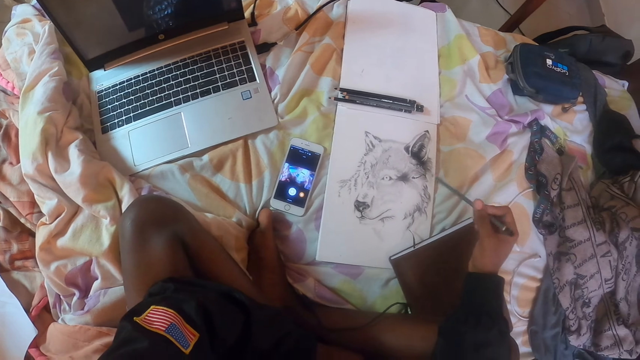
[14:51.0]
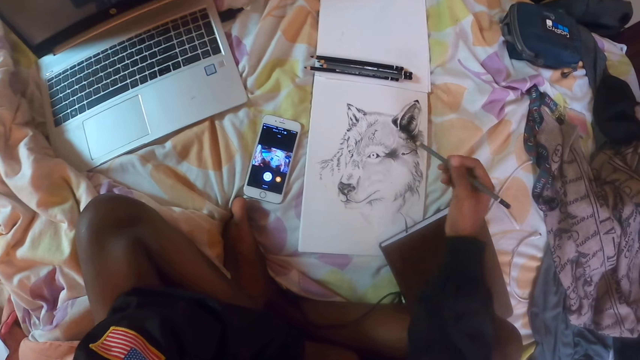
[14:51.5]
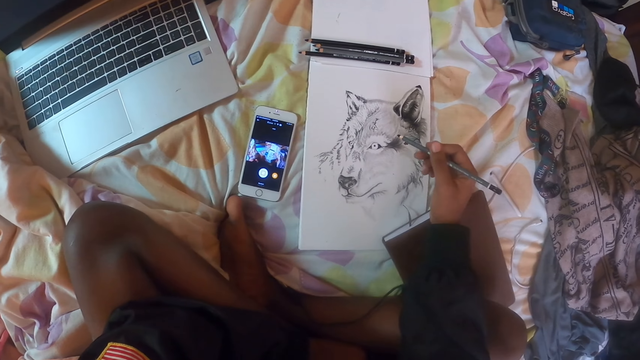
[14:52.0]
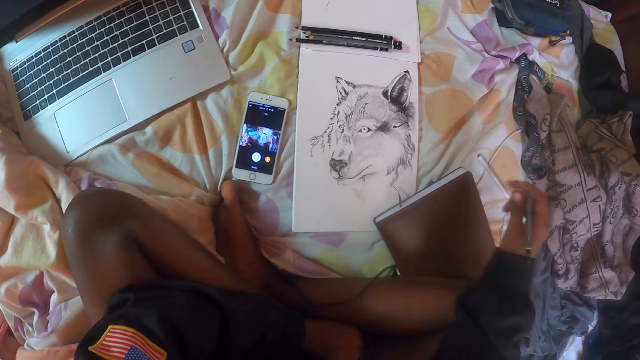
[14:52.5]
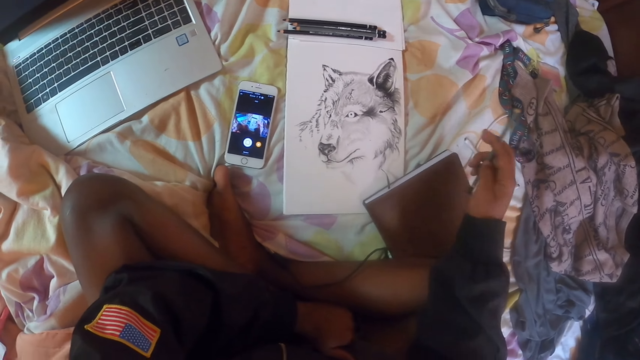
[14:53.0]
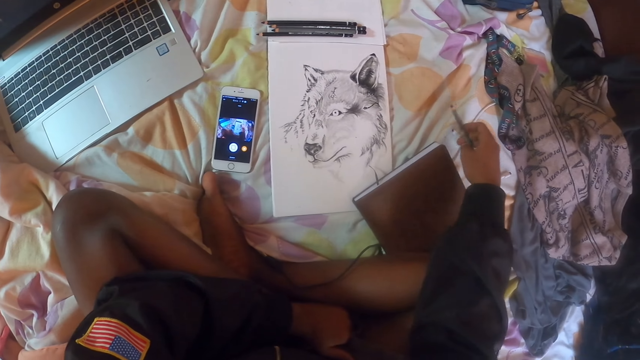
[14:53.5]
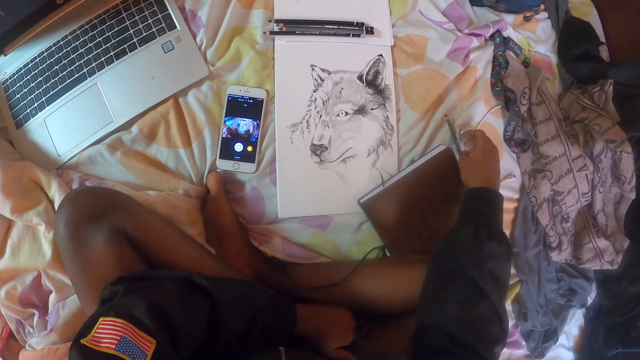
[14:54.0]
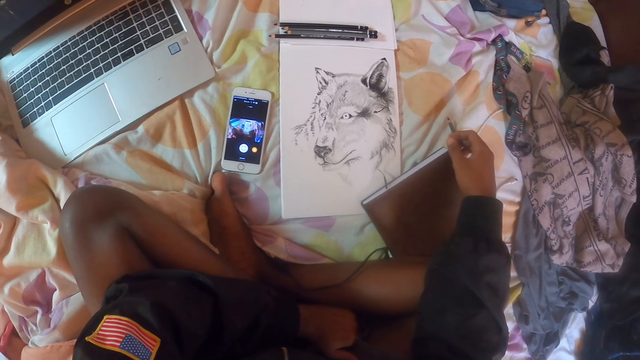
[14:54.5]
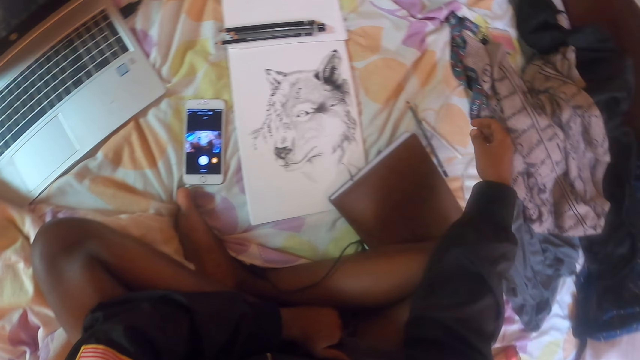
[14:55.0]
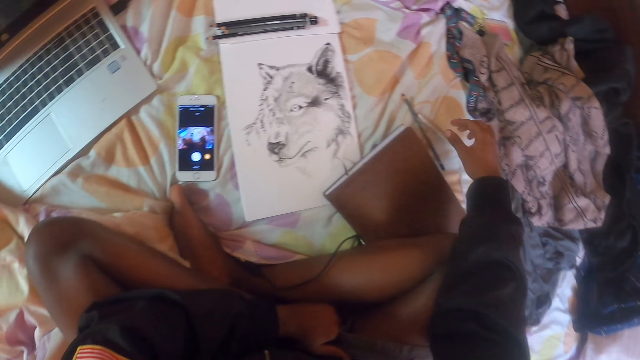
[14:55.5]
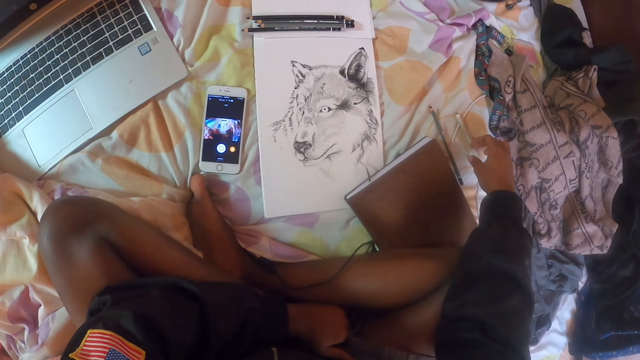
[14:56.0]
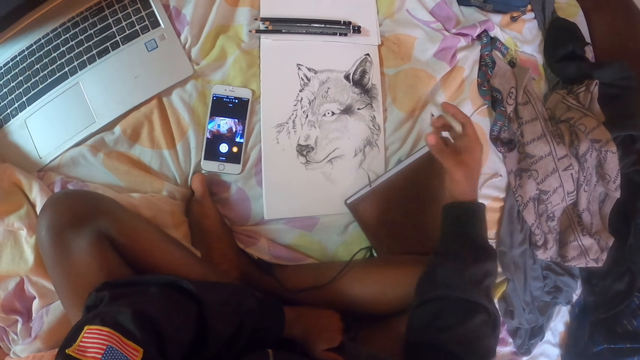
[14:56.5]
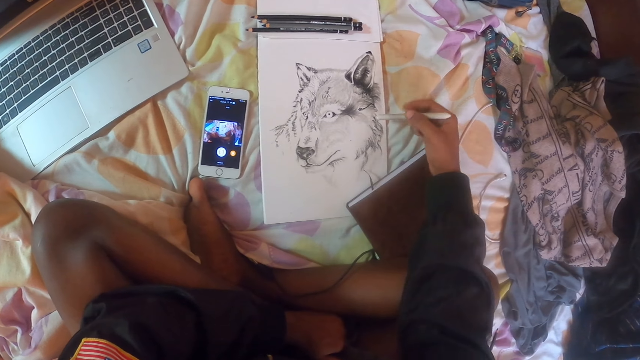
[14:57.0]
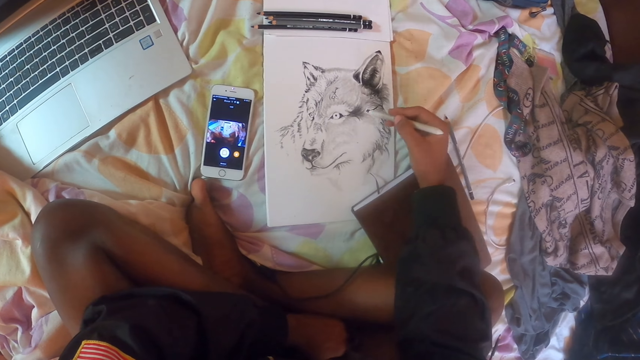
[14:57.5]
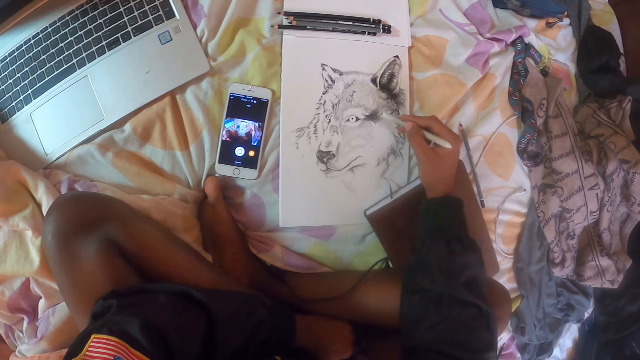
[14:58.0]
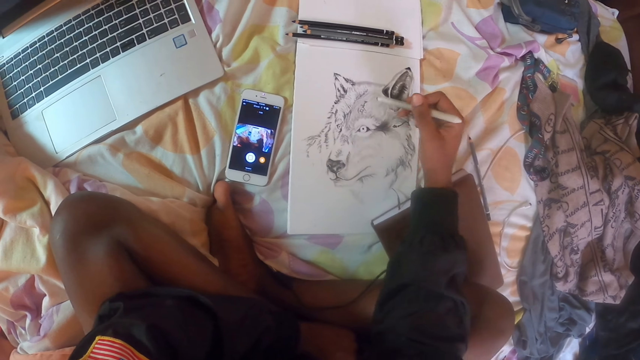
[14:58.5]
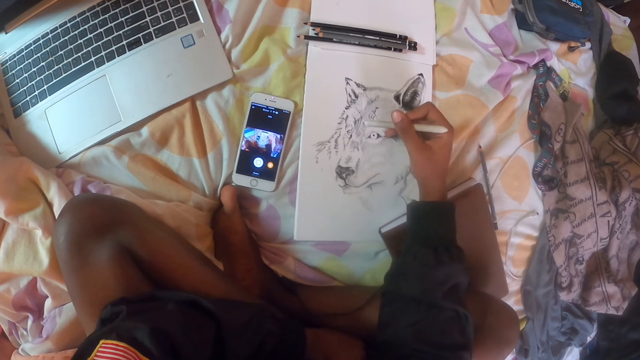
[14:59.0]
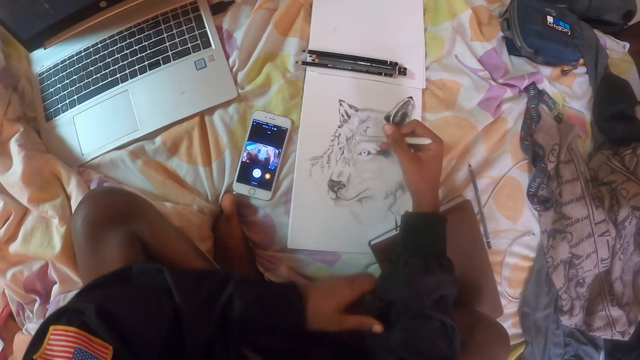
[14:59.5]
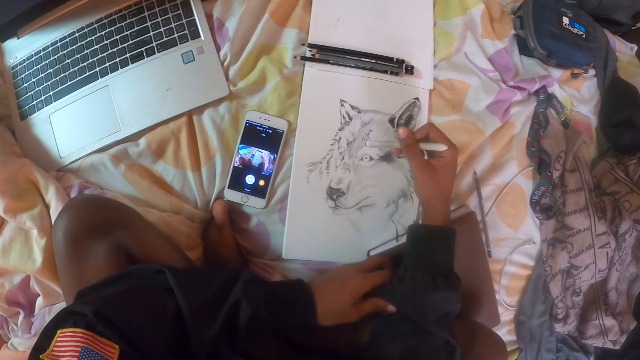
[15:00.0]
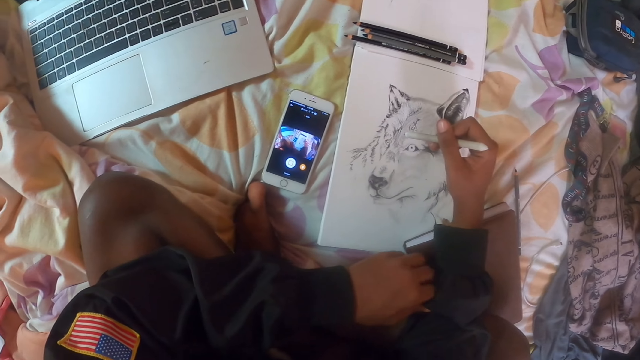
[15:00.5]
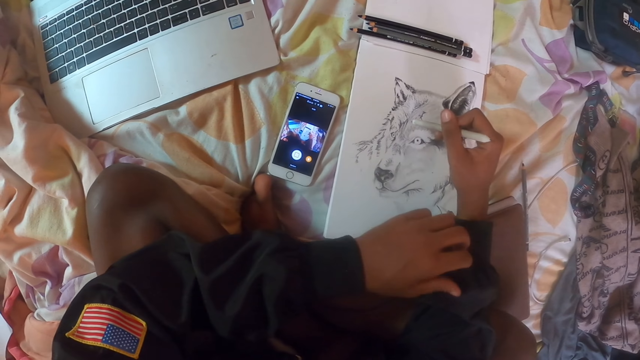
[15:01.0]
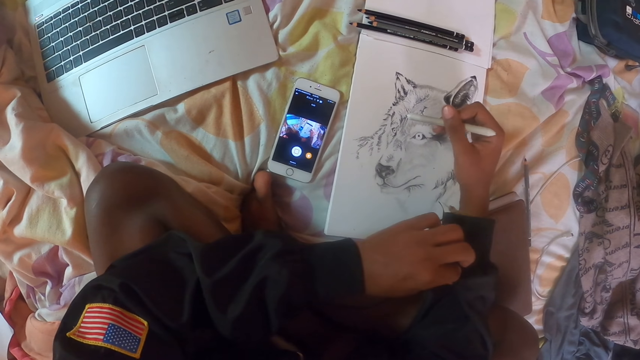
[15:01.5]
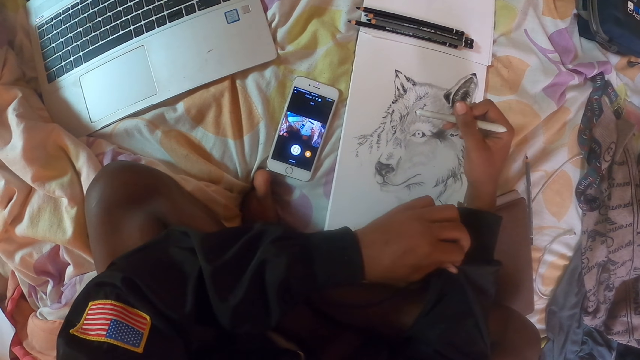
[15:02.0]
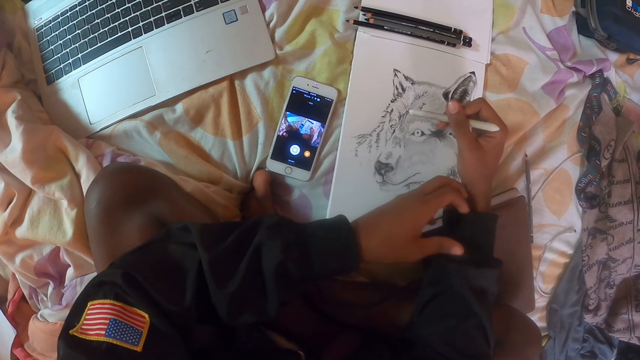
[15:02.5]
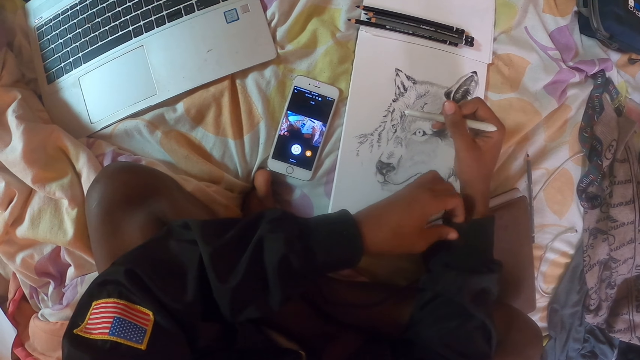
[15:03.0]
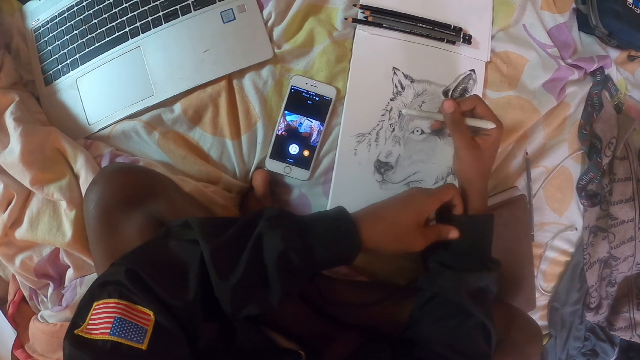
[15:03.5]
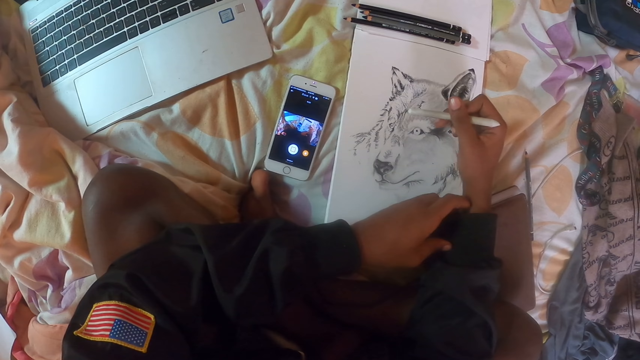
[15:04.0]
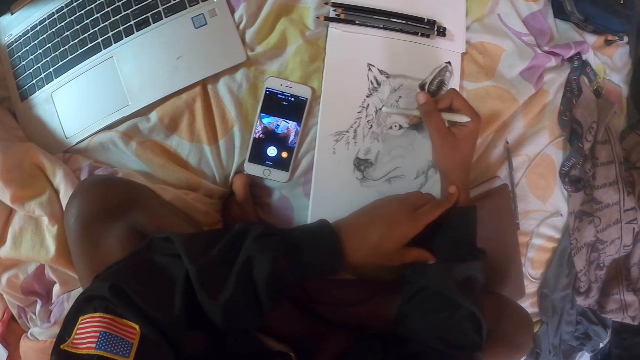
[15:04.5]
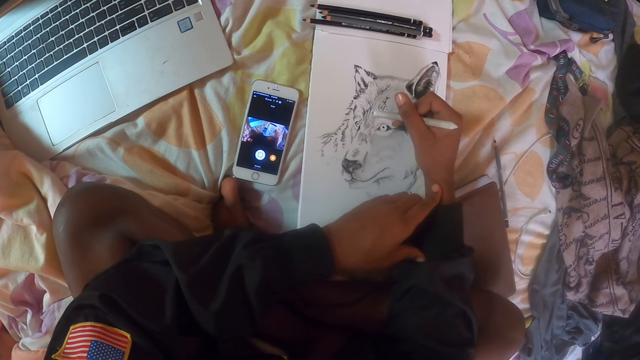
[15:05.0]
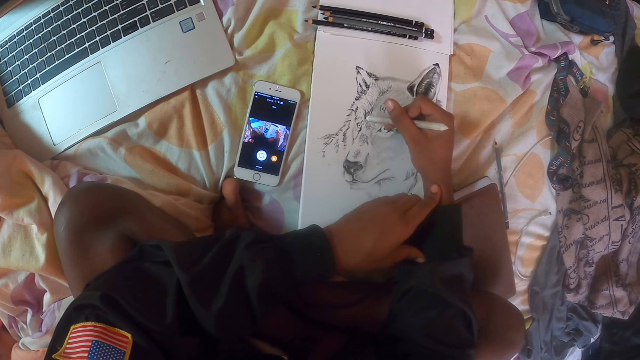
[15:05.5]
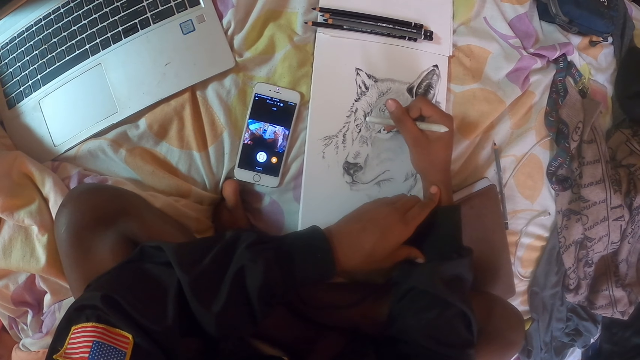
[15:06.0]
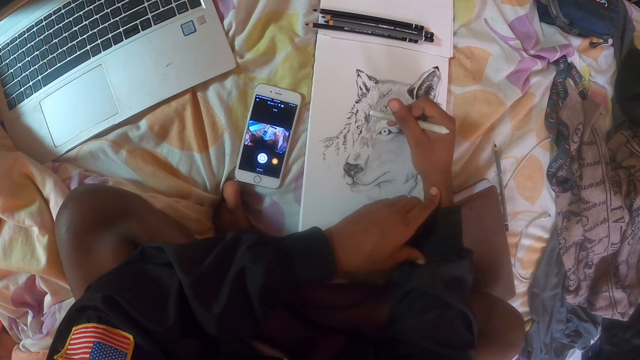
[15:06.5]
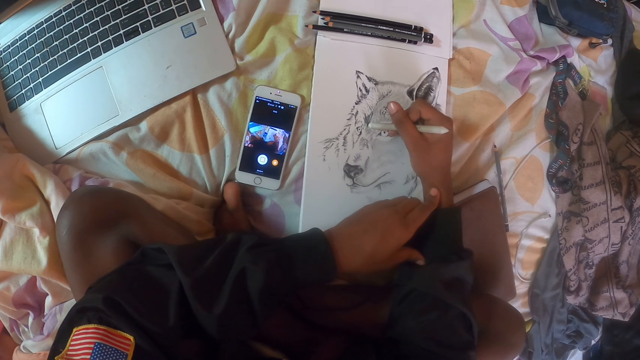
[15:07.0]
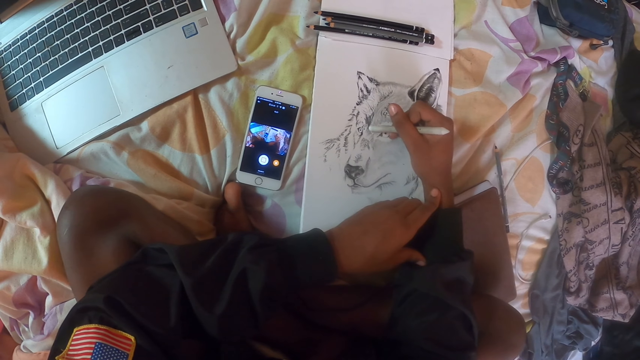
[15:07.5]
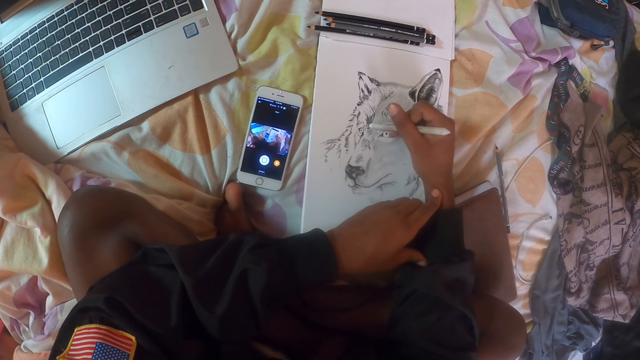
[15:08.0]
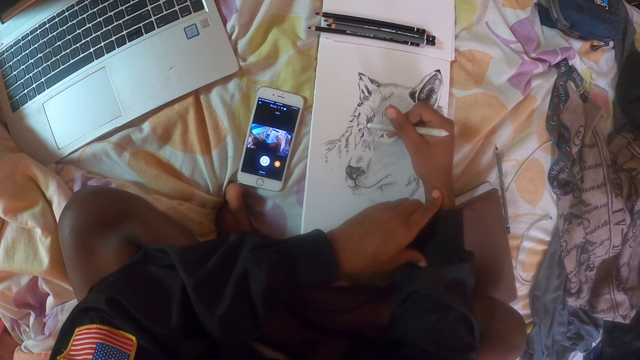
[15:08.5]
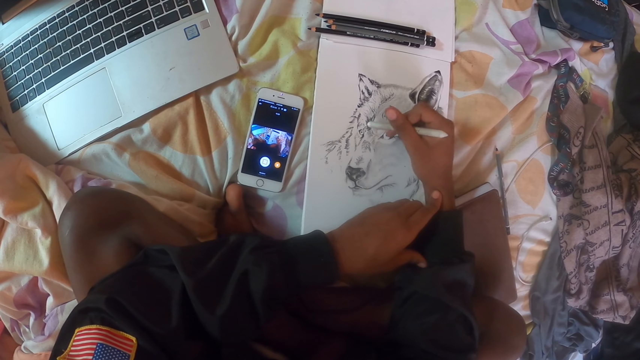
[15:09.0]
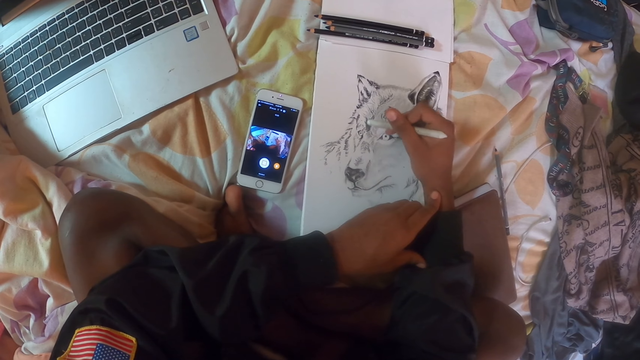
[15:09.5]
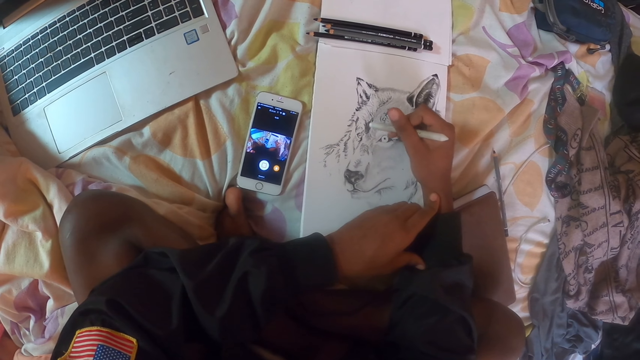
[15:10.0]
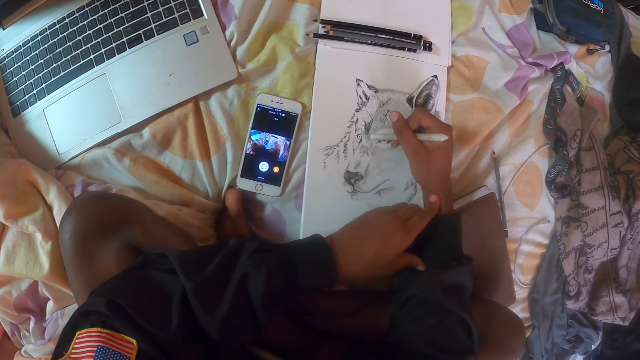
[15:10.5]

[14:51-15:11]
The camera wearer draws a dog picture with a pencil. They straighten a hand. They put the pencil down on the sheet. They pick up another pencil on the sheet. They straighten the hand. They shade a picture of the dog on the notebook with the pencil. They straighten a sweater. They draw the dog picture with the pencil.
